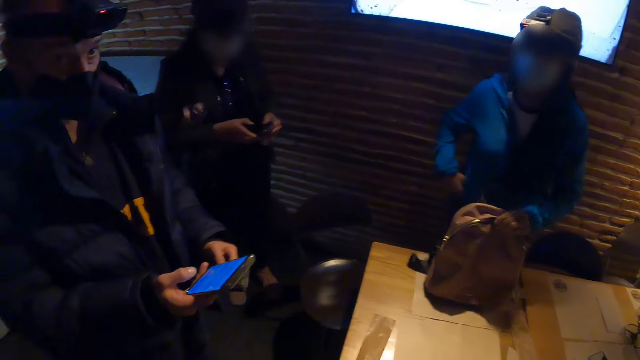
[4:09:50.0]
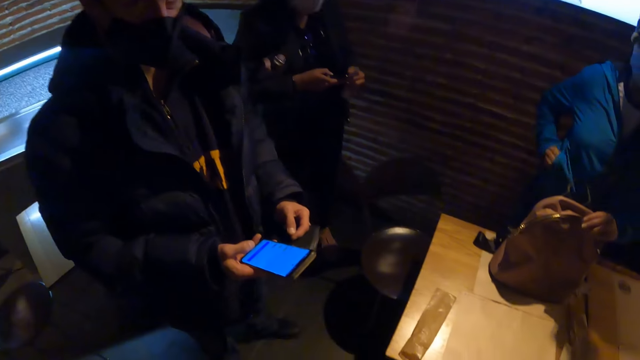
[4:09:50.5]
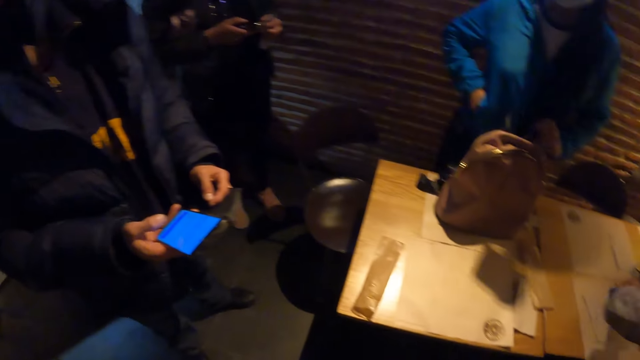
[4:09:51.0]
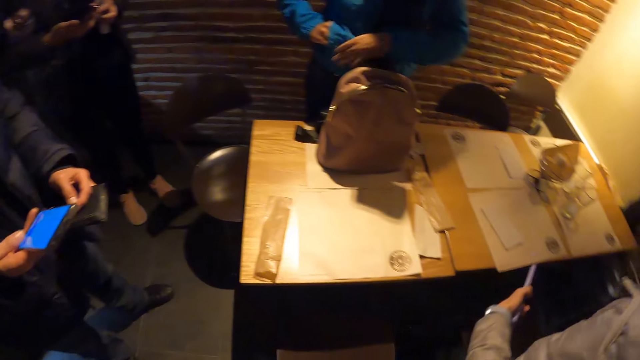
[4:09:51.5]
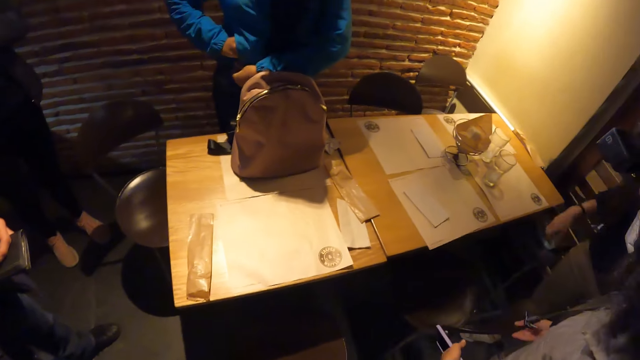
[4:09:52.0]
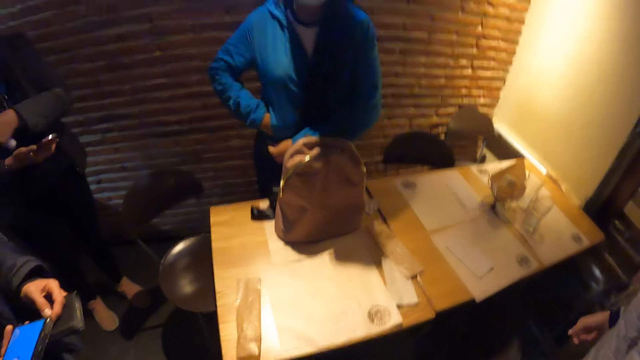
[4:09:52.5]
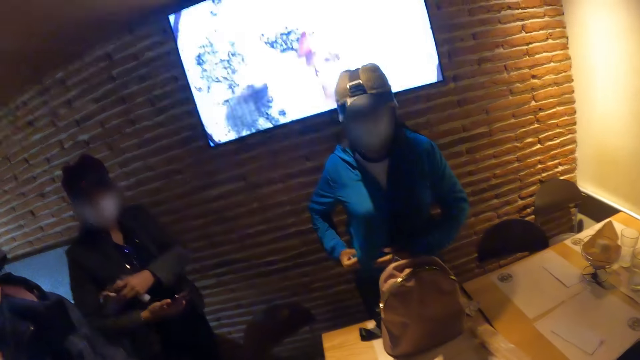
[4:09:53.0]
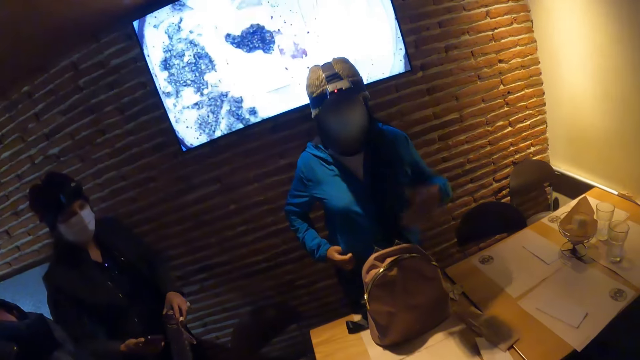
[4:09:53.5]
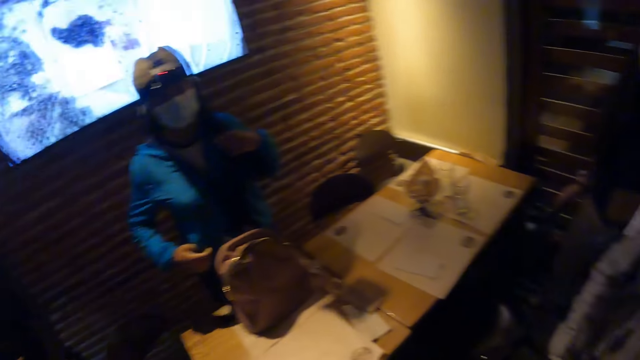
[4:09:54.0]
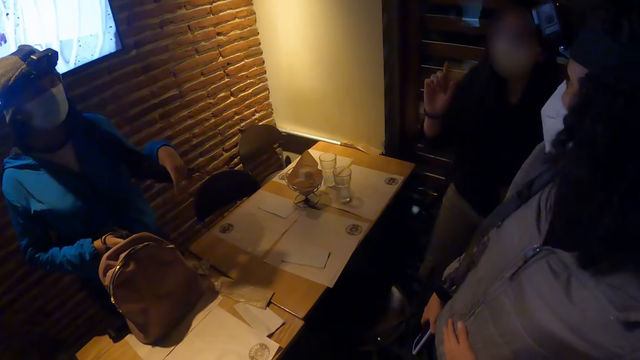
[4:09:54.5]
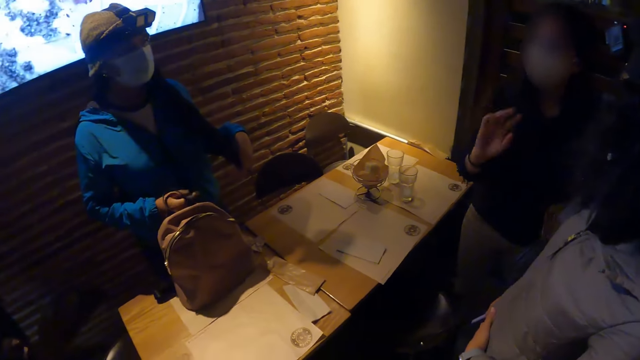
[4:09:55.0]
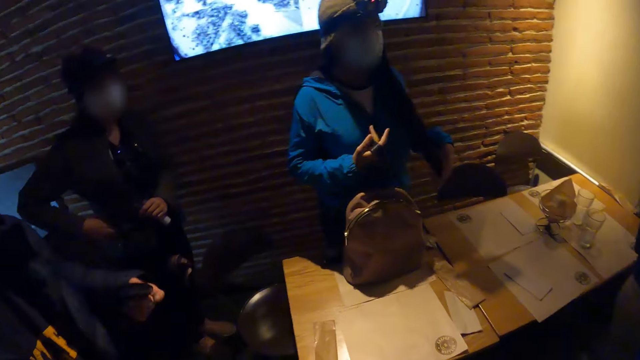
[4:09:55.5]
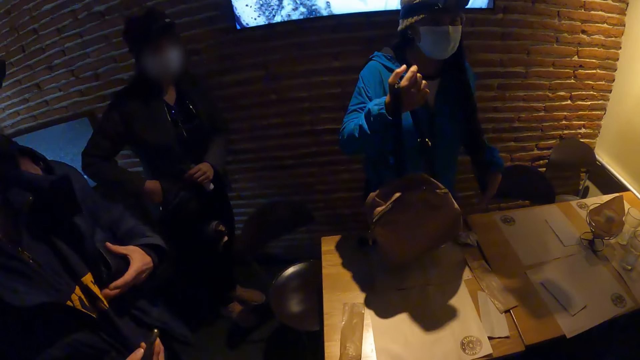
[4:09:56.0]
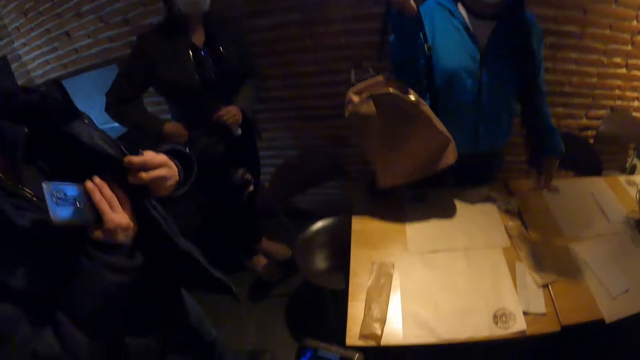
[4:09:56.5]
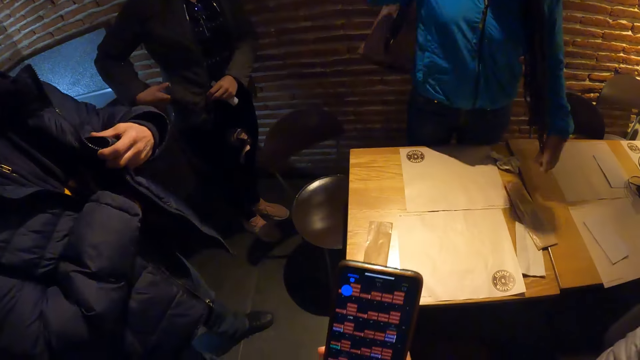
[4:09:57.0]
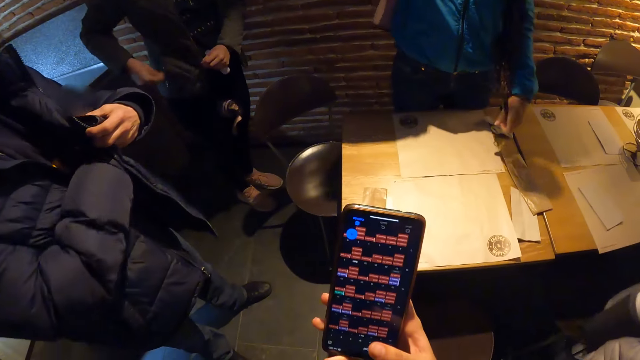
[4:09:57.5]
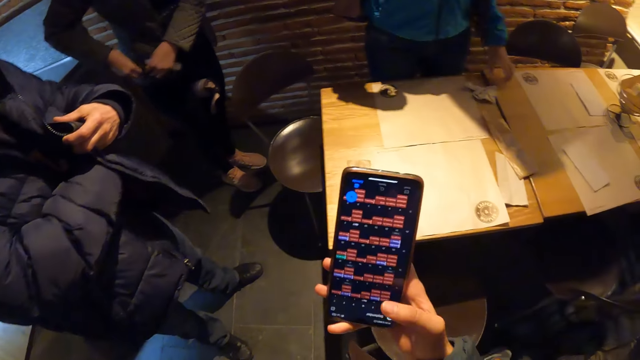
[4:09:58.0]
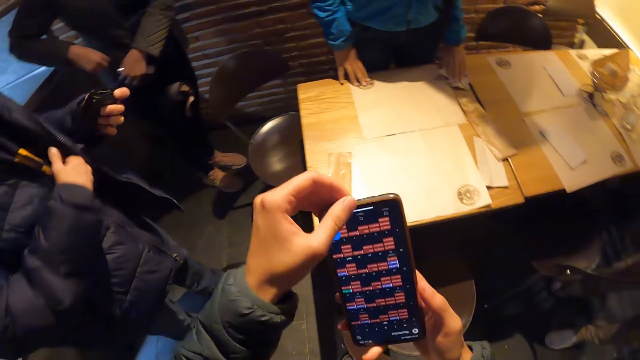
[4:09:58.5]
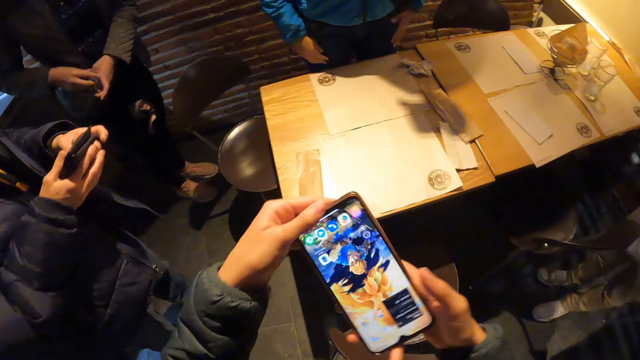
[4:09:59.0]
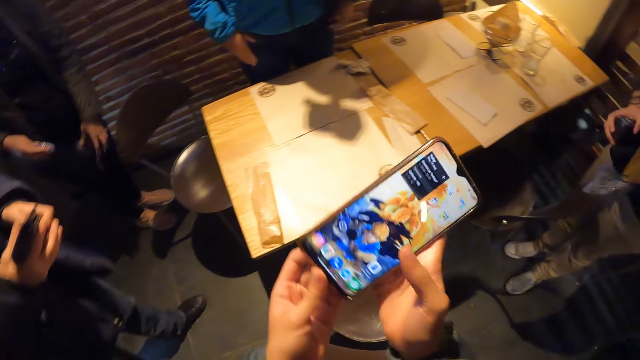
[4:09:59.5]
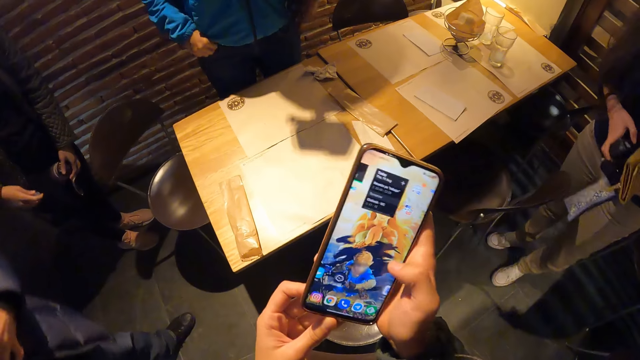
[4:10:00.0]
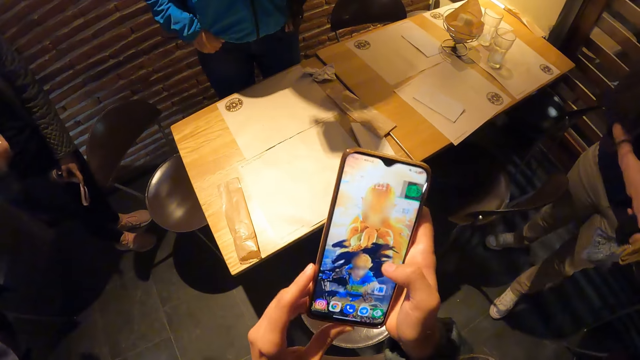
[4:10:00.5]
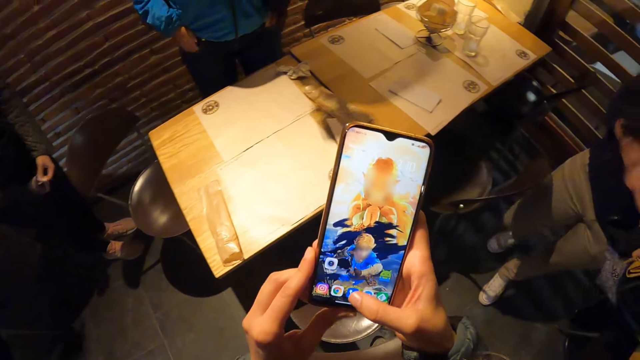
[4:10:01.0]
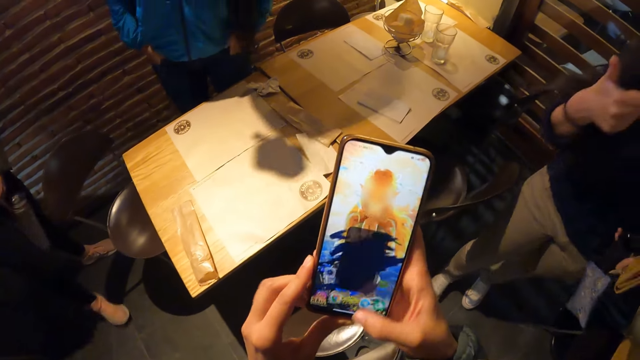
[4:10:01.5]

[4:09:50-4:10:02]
The man operates the phone in his hands. The camera wearer looks around. A woman carries the bag from the table with her right hand. The man puts the phone in the jacket. The camera wearer operates the phone with their right hand.

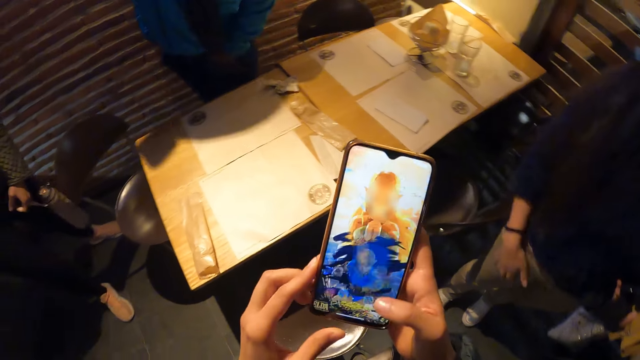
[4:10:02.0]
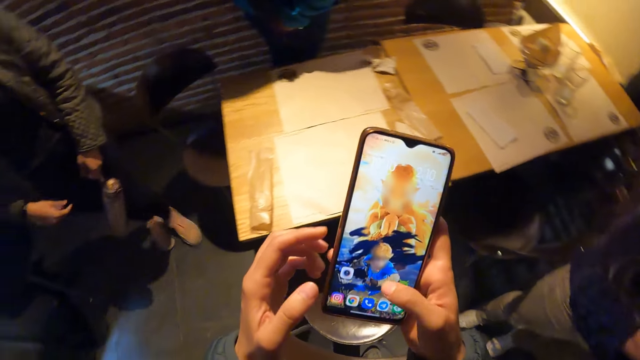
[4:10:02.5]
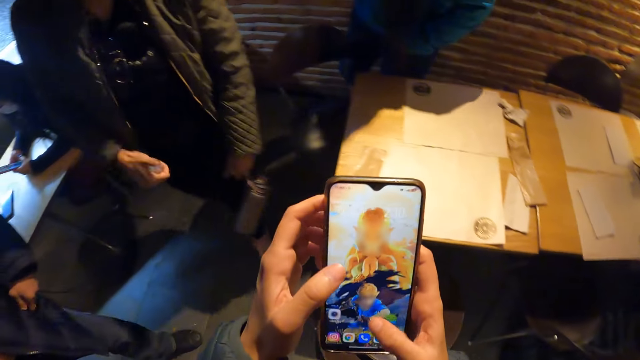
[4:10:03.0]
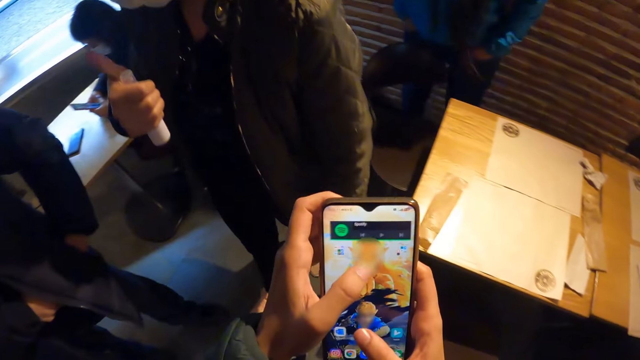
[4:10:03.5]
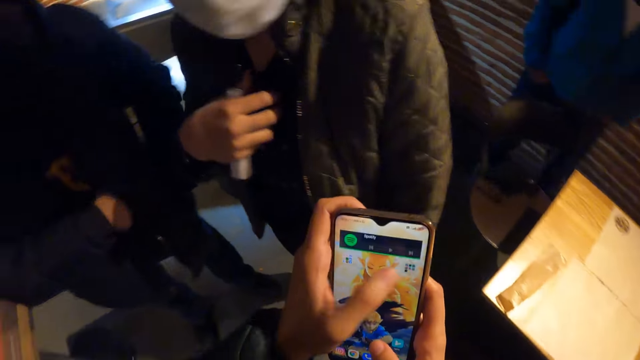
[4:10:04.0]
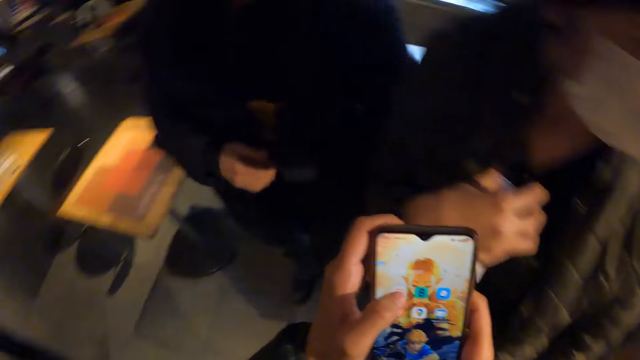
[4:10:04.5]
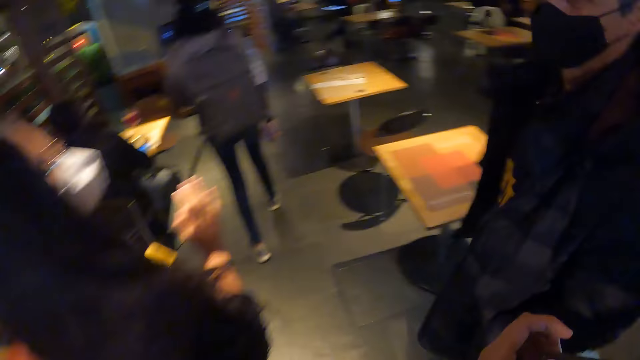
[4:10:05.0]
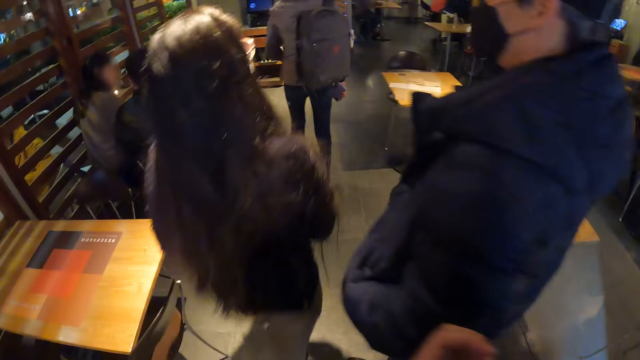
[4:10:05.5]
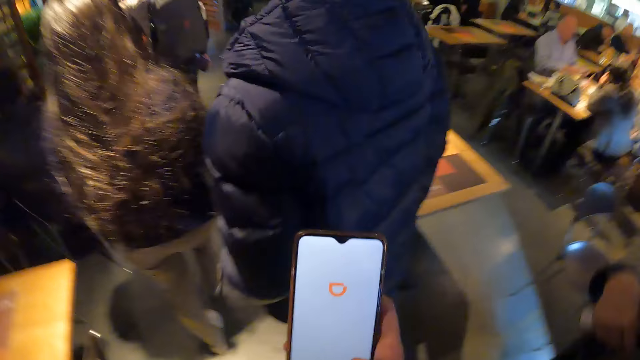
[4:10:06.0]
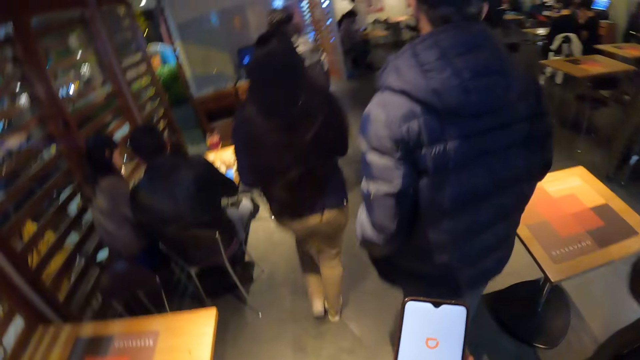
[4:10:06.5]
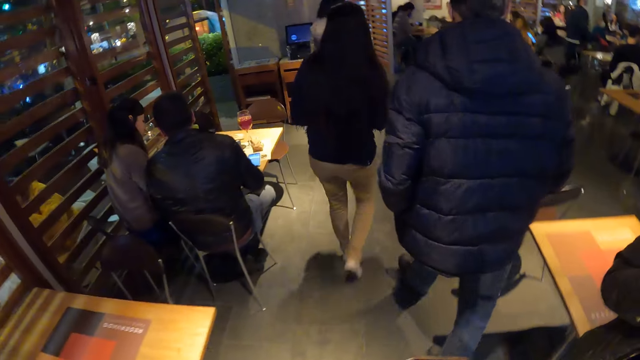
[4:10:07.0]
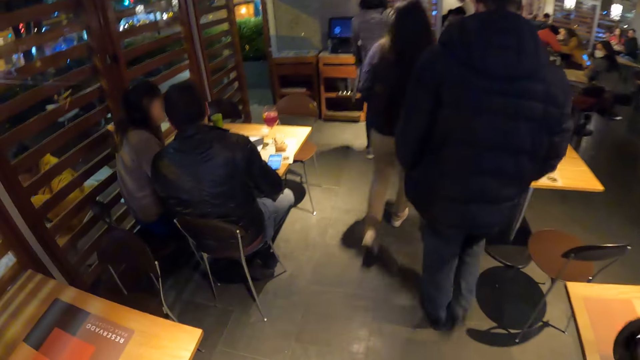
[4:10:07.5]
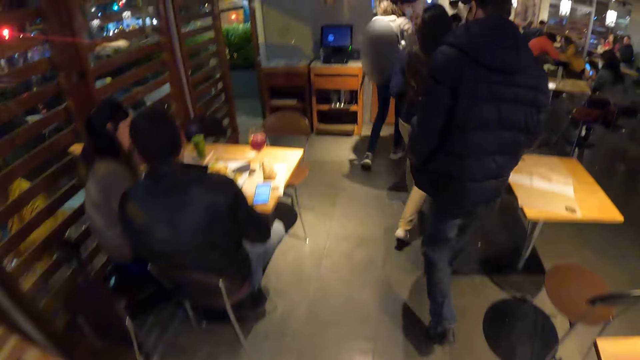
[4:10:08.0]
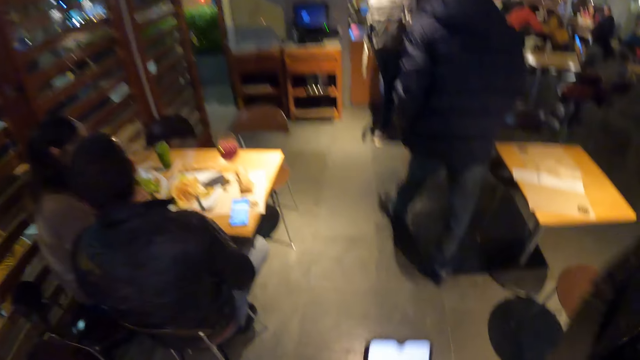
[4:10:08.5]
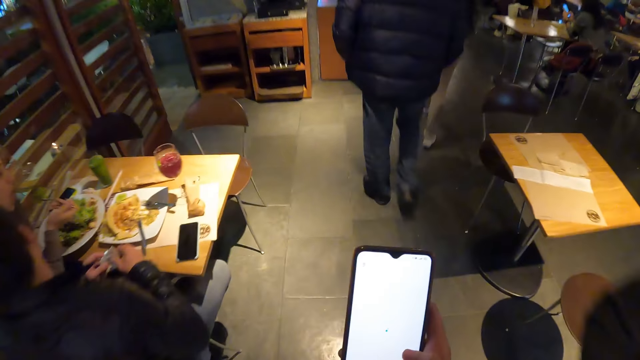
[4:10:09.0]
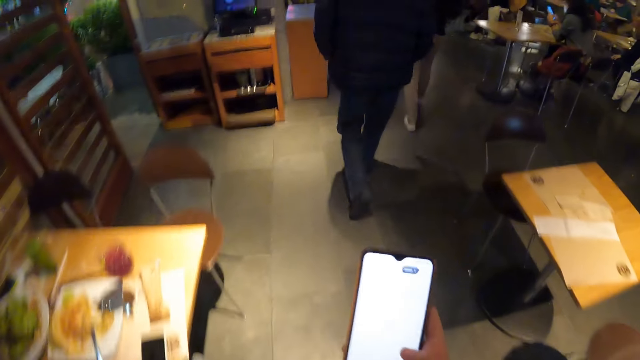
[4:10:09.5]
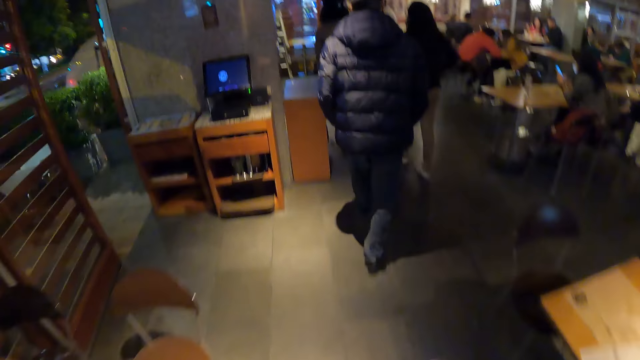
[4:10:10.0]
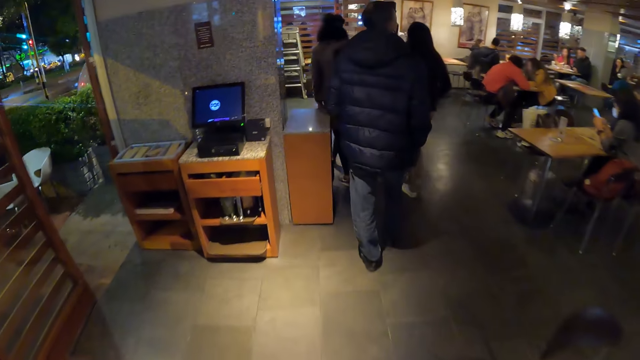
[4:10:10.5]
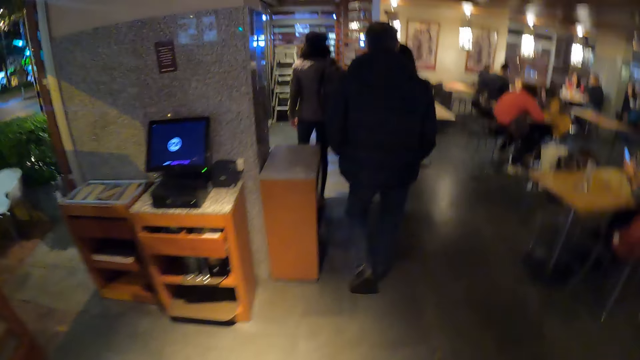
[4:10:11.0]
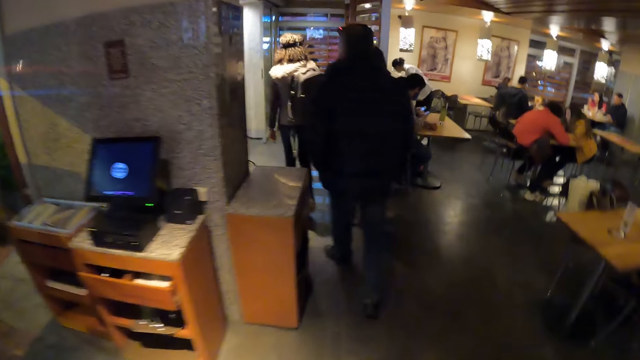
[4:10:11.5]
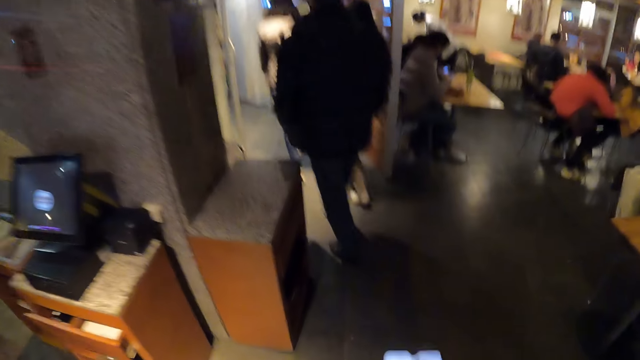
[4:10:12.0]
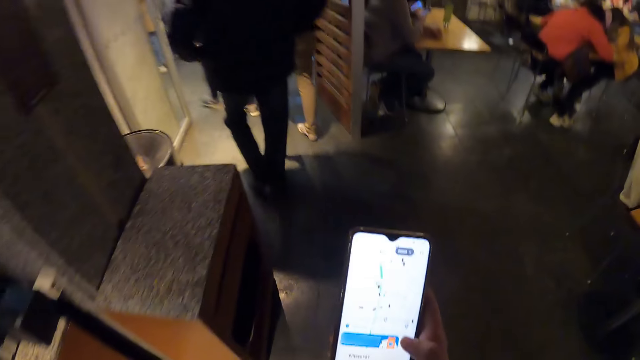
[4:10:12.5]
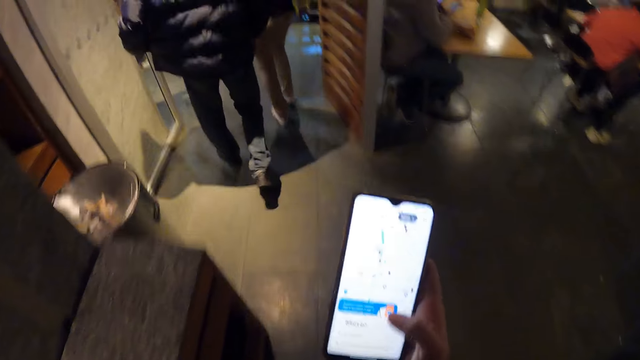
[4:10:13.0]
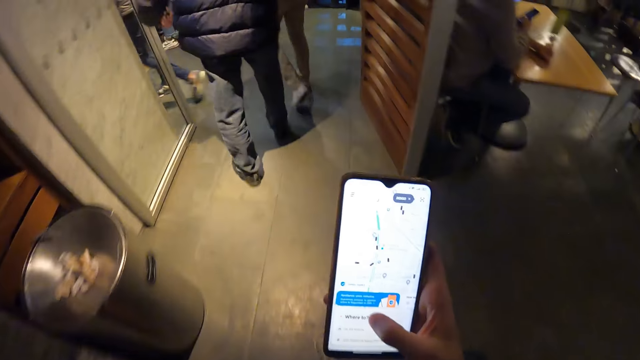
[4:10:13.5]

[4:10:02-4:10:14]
The group of people walks out of the restaurant. The camera wearer walks out of the restaurant. They look around. They operate the phone. They walk around. They operate the phone with their right hand. They walk around. They operate the phone.
